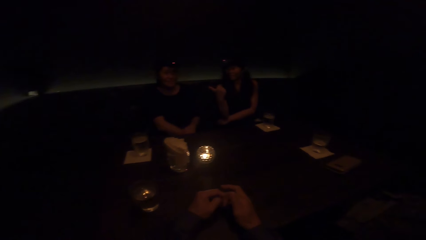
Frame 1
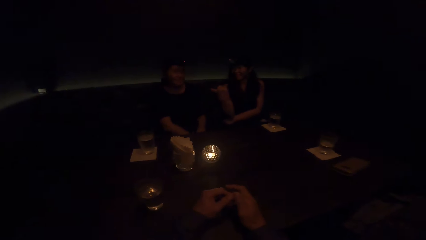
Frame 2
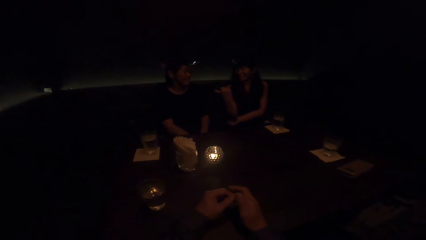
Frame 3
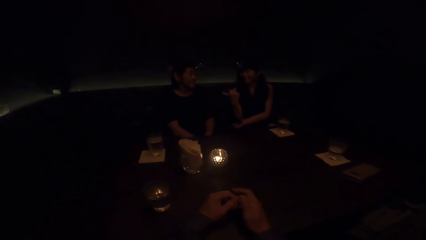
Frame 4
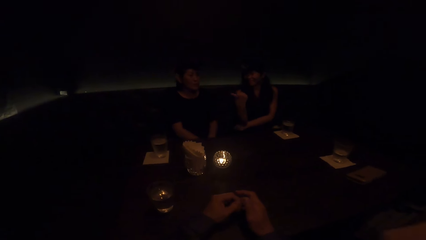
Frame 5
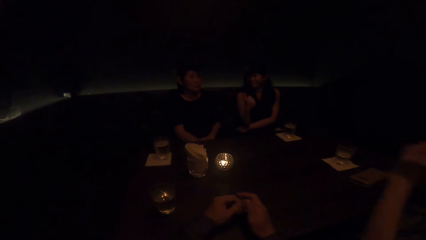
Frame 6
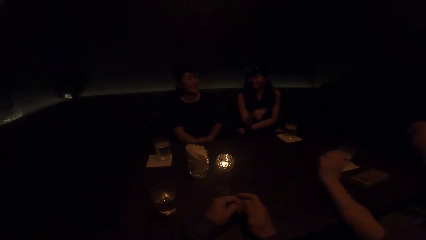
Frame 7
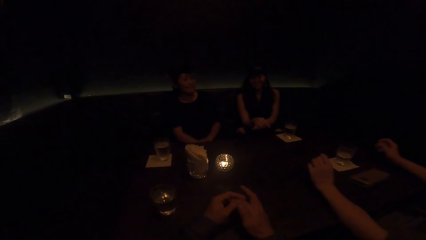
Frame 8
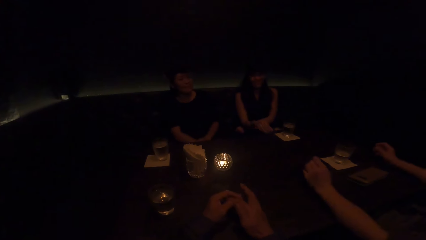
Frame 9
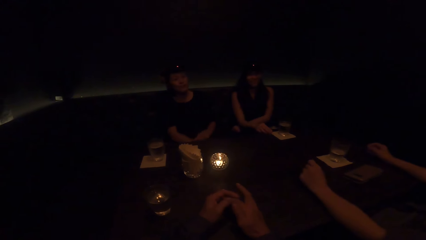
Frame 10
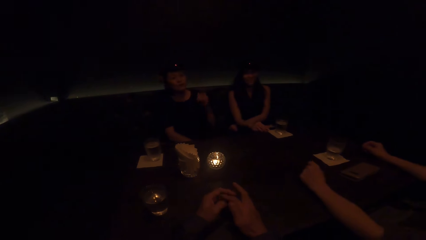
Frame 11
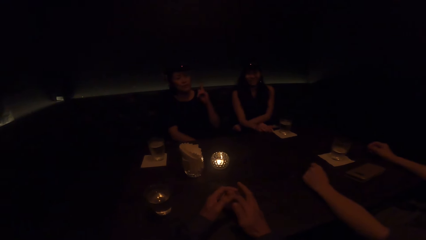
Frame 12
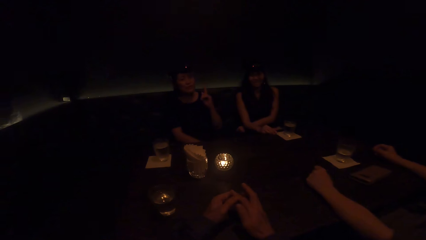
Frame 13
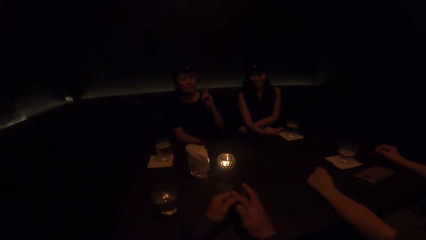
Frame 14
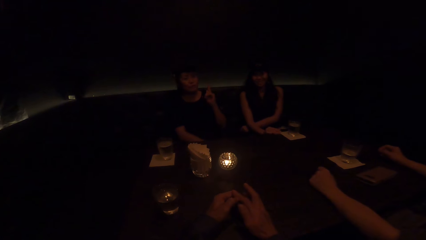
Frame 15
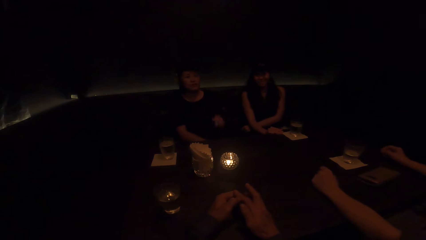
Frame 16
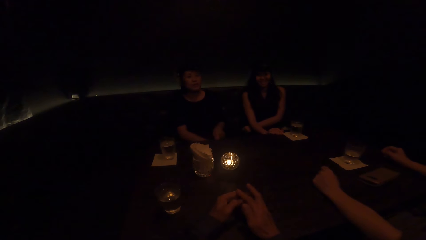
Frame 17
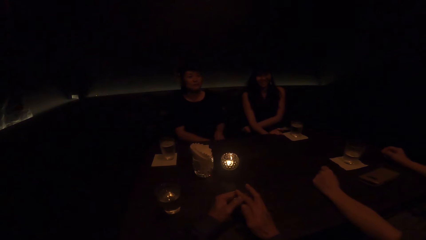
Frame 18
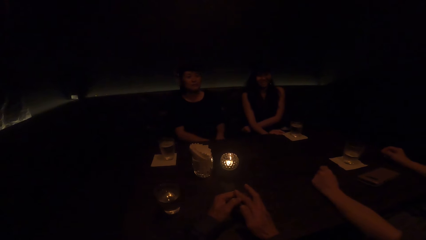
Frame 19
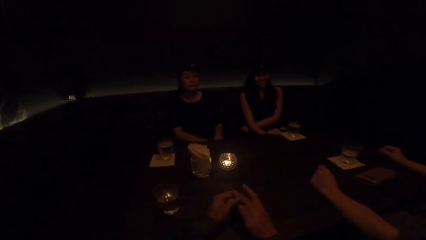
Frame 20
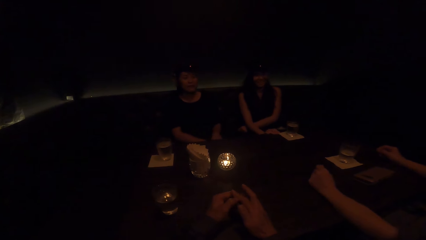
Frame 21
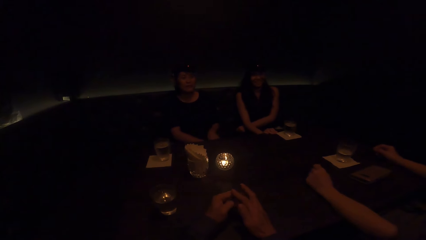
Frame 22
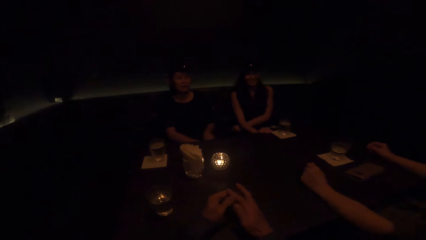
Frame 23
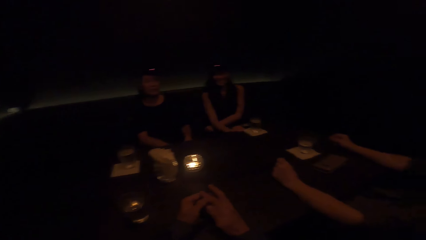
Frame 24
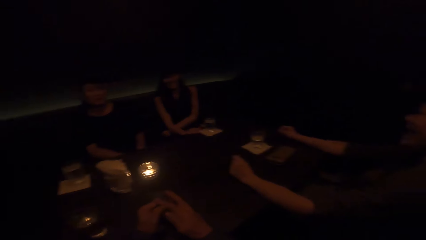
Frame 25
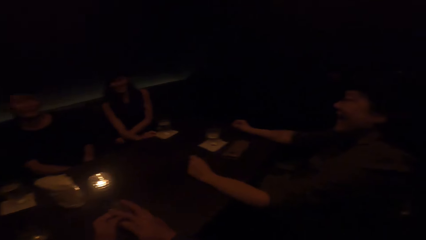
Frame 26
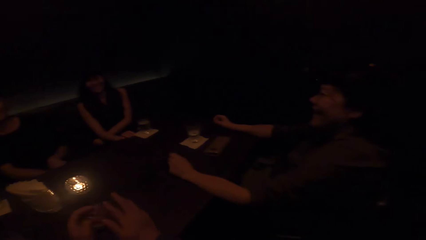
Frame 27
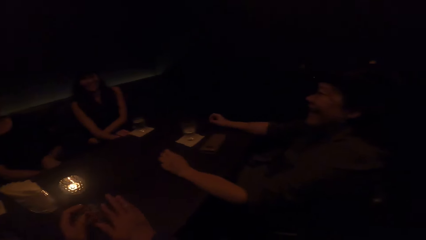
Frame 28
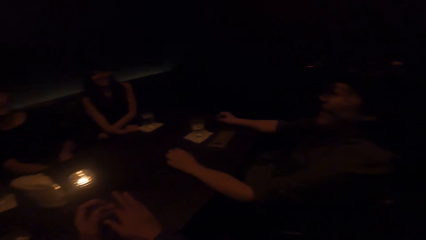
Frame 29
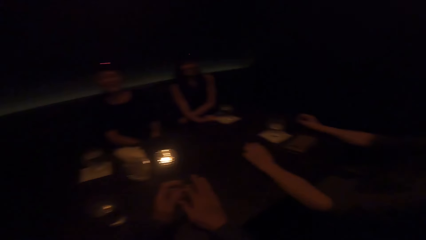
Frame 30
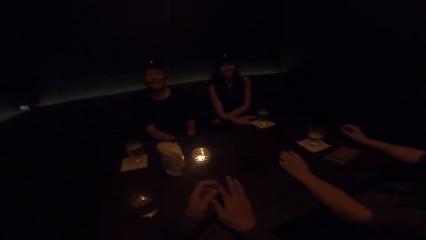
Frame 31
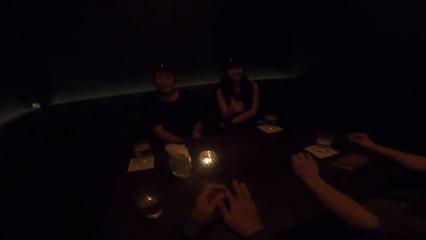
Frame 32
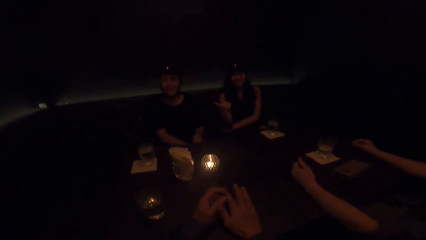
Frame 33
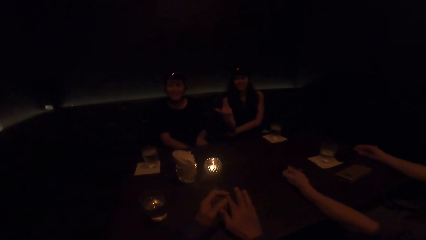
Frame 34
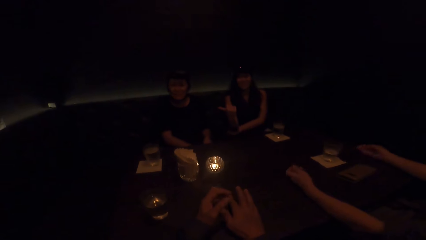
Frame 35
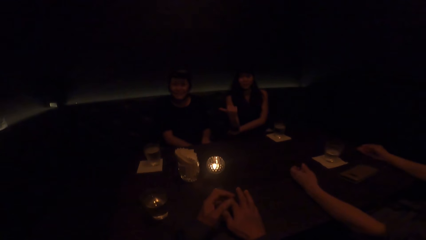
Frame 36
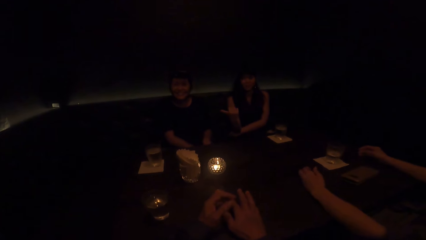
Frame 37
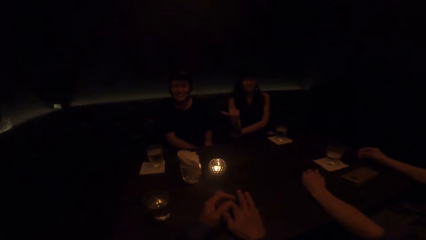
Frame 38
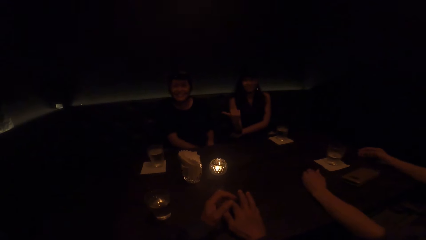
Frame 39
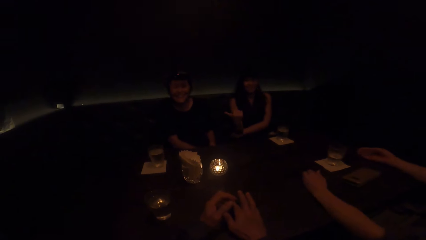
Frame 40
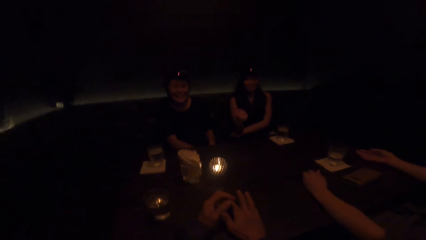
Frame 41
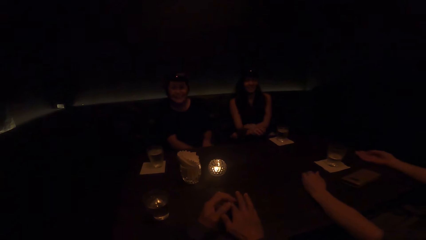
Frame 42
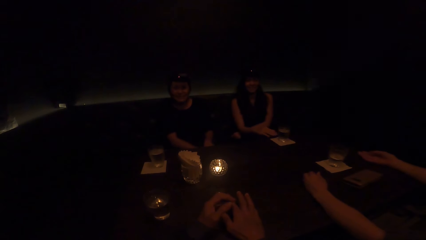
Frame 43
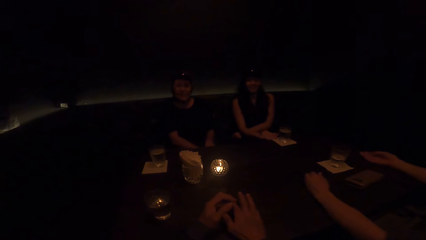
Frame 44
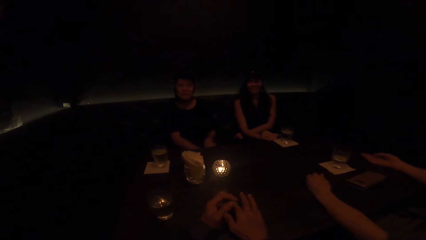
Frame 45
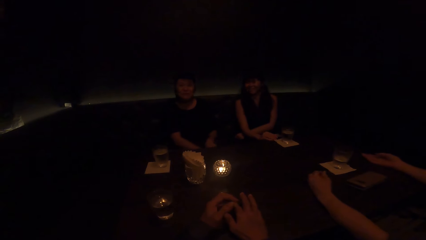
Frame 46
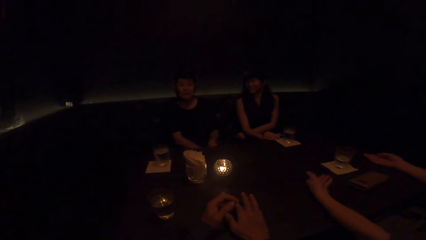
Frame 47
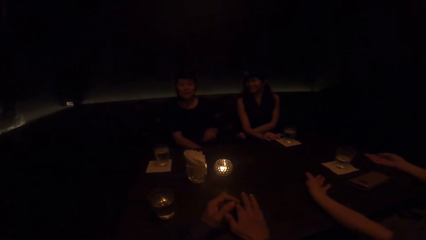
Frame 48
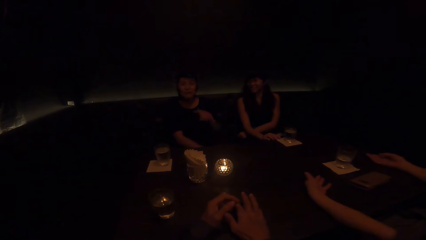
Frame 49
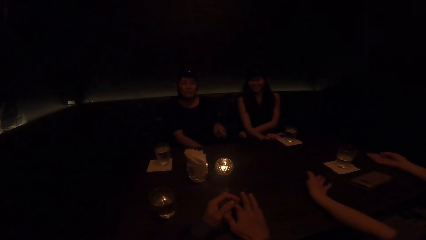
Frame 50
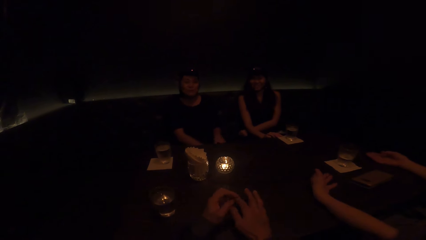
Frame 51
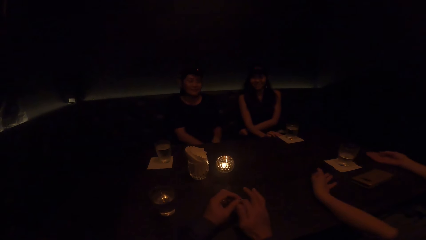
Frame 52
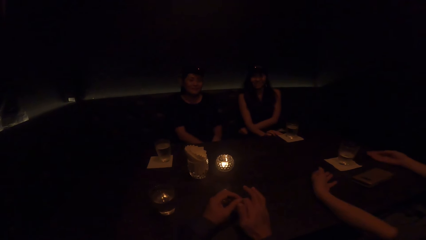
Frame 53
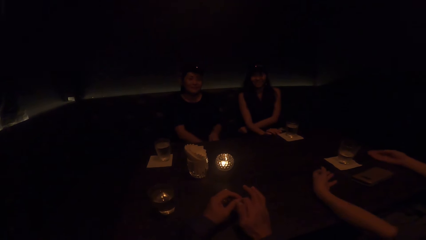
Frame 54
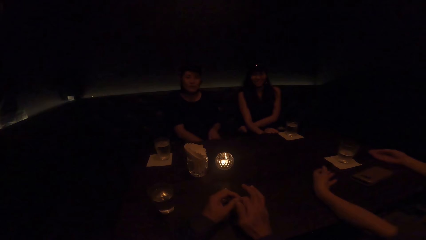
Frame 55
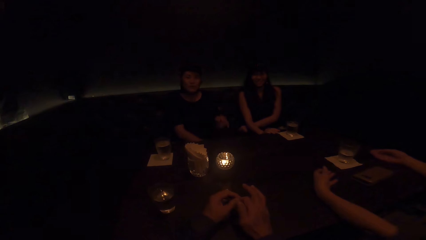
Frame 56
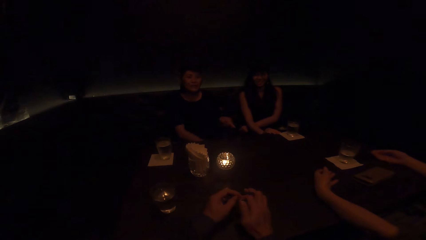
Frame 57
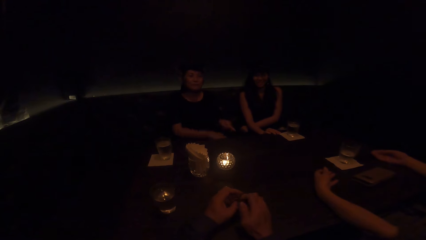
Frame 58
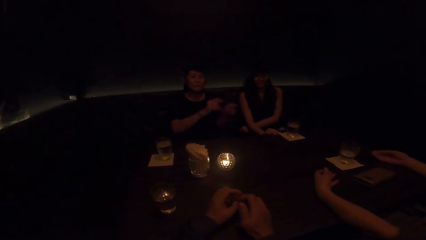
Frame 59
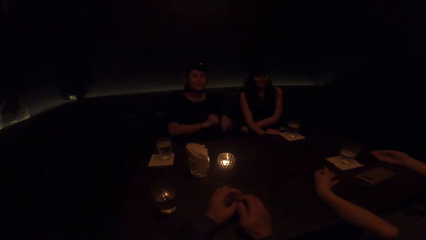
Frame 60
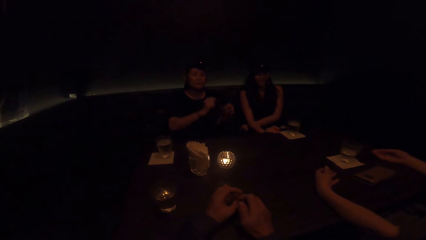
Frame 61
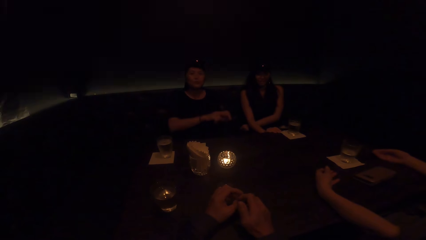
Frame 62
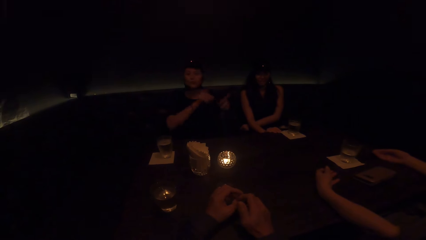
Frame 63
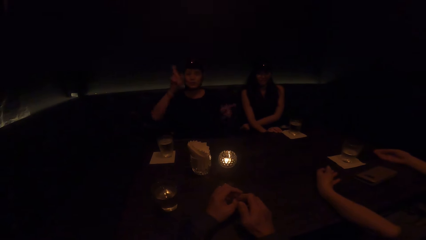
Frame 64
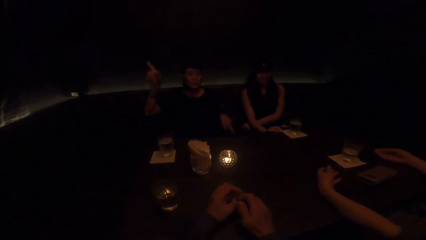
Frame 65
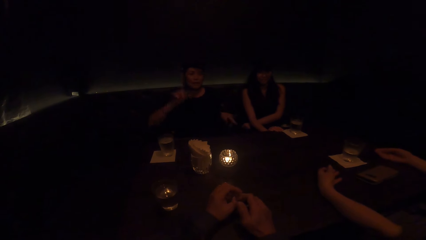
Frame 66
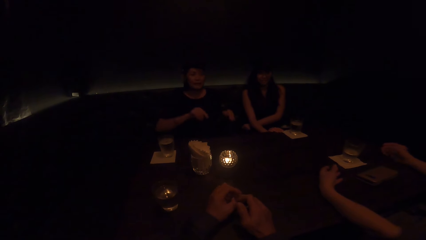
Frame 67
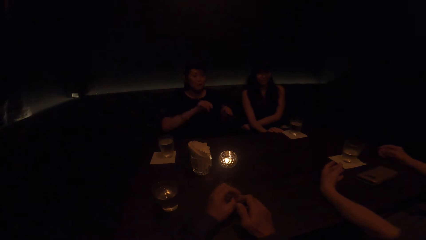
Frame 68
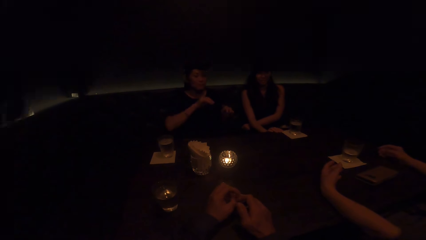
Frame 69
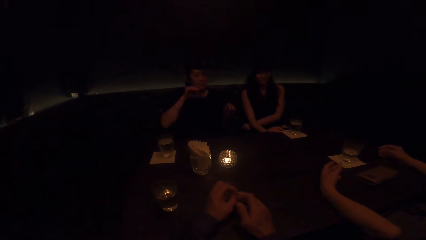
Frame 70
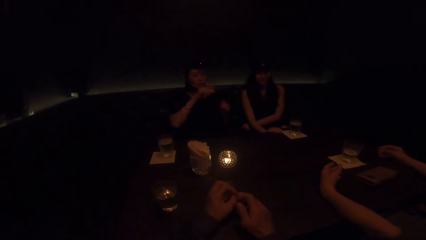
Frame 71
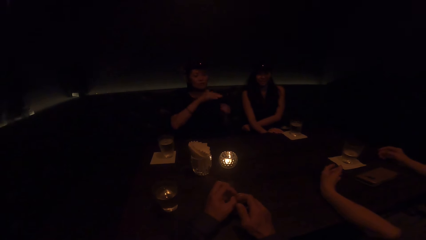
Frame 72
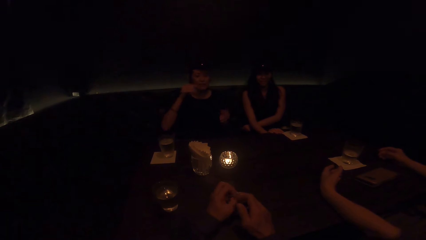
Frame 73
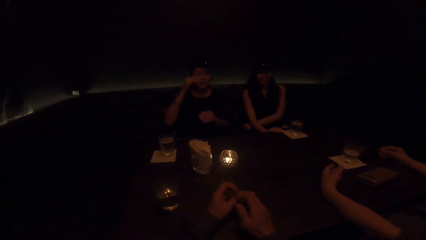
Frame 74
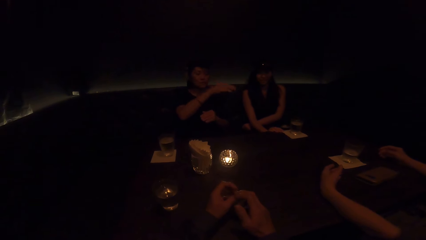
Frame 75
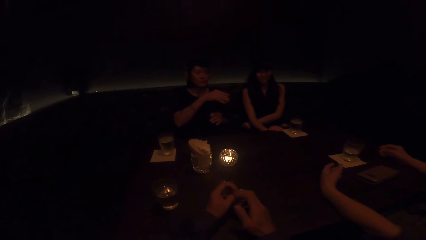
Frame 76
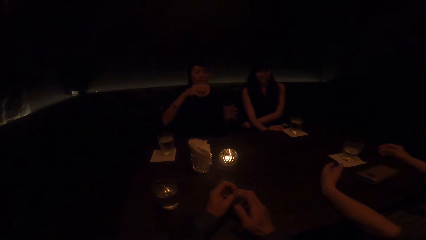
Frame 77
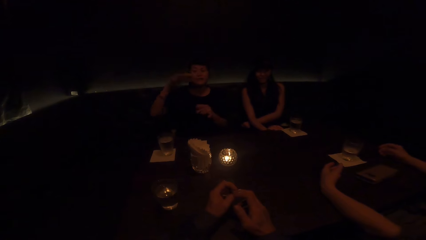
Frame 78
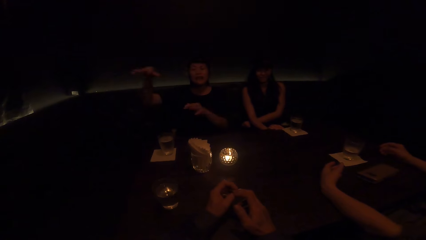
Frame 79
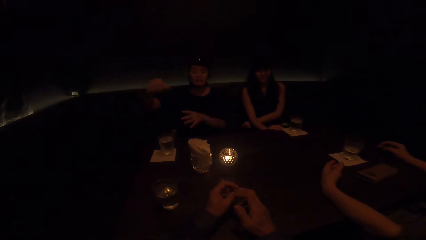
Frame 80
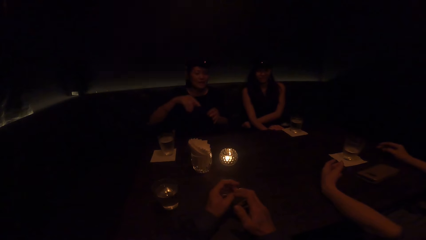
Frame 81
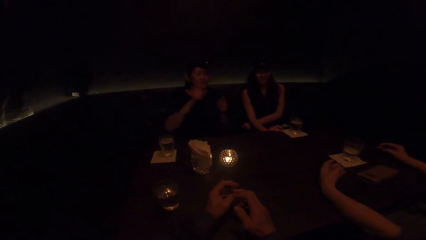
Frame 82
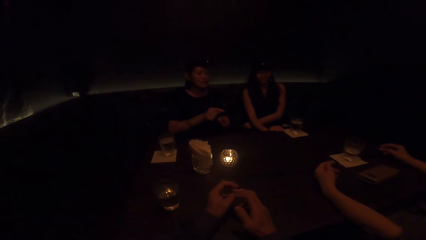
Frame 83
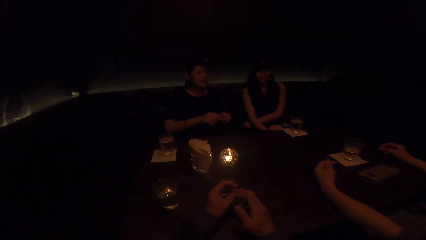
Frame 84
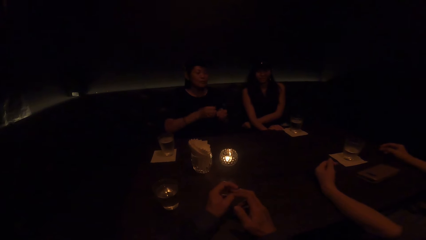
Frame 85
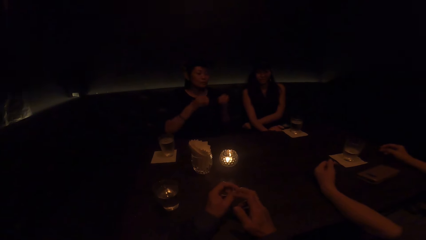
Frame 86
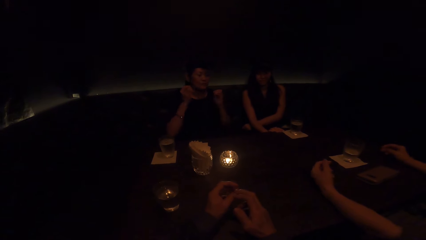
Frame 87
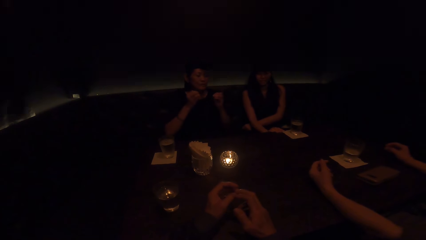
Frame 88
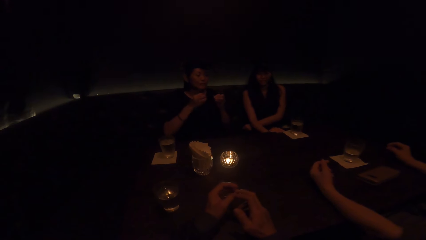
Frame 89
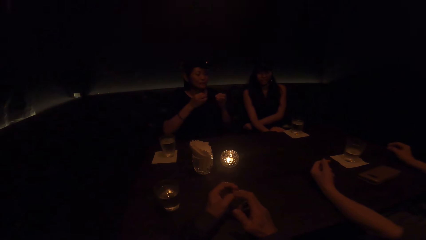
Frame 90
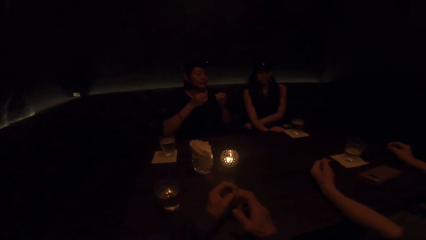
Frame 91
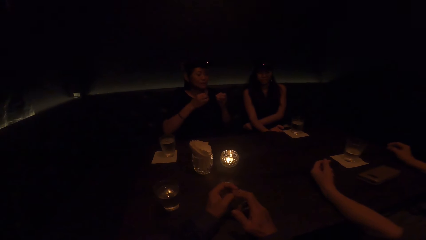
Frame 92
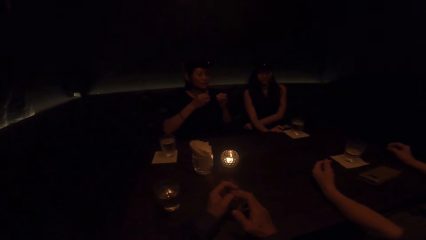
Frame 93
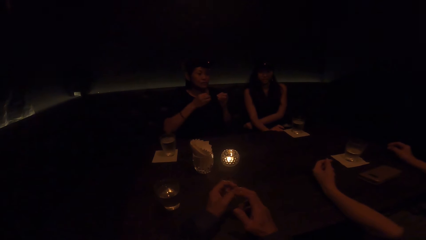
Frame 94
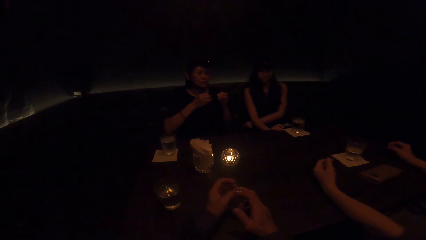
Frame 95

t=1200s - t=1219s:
A woman points her finger on another woman. The first woman converses. The second woman points up her finger. A third woman laughs. The first woman points her finger on the second woman. A fourth woman interacts with the camera wearer. The second woman converses. The fourth woman stops interacting with the camera wearer. Another woman stops interacting with the camera wearer and demonstrates with both hands. The second woman demonstrates with her hand. The camera wearer converses.
